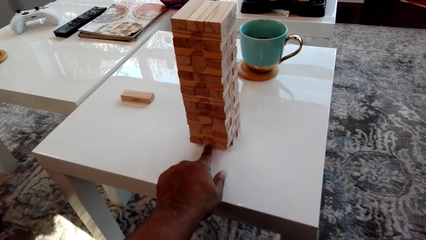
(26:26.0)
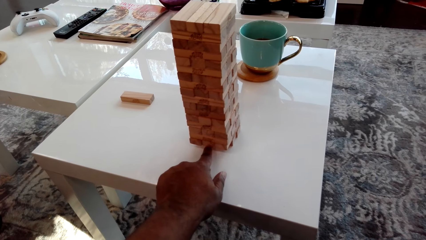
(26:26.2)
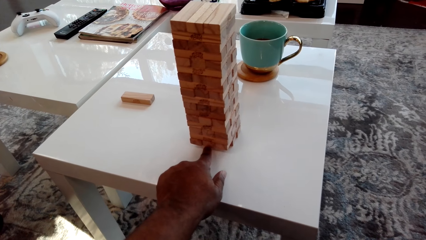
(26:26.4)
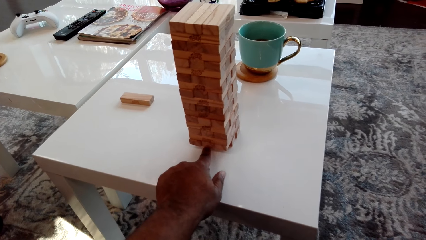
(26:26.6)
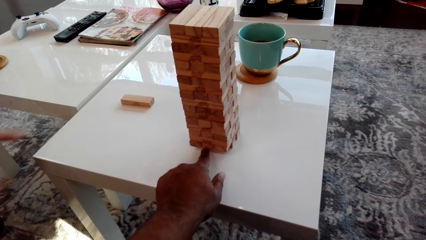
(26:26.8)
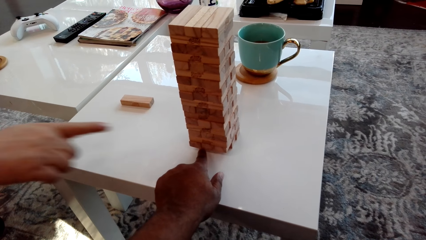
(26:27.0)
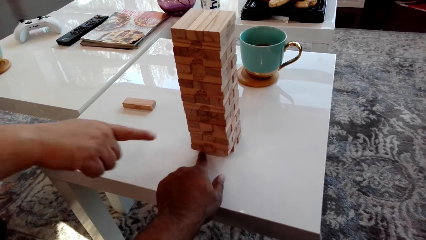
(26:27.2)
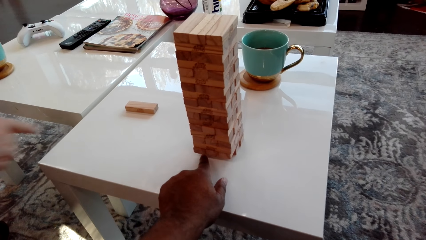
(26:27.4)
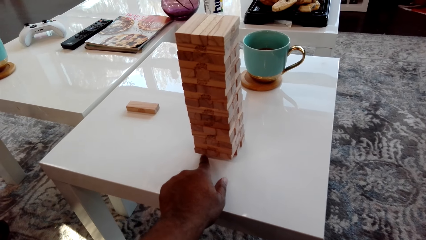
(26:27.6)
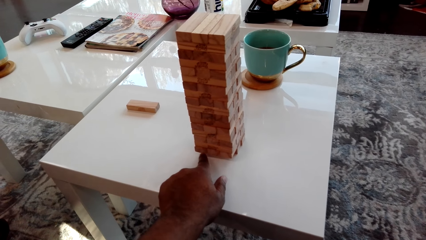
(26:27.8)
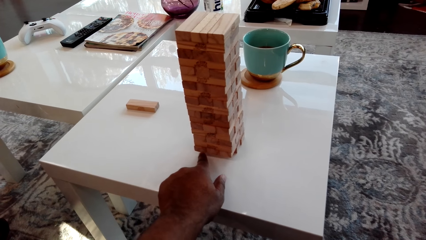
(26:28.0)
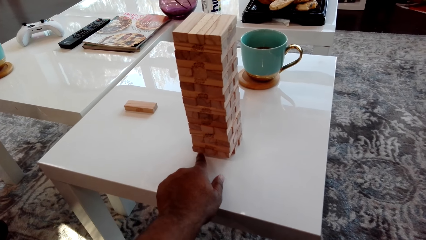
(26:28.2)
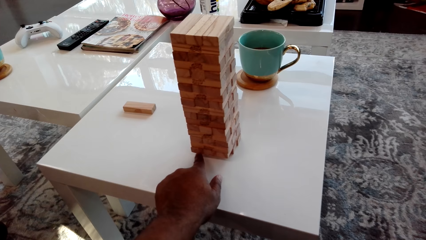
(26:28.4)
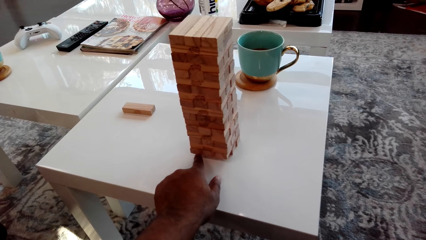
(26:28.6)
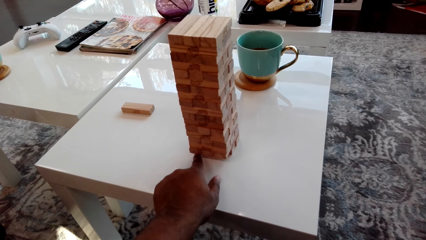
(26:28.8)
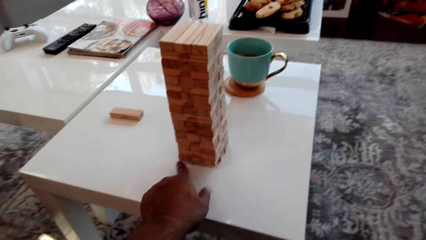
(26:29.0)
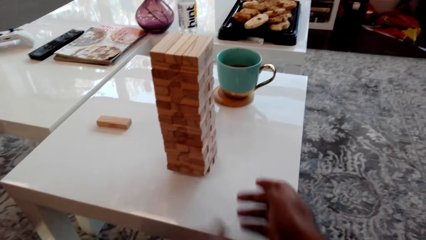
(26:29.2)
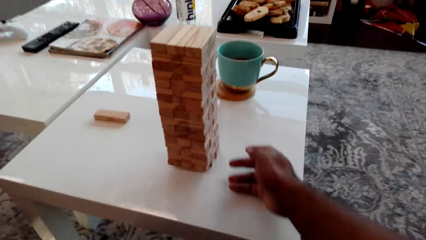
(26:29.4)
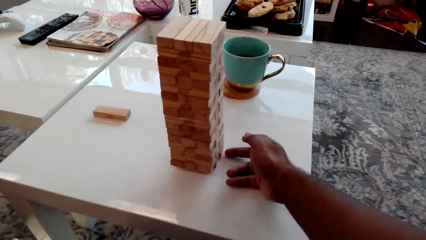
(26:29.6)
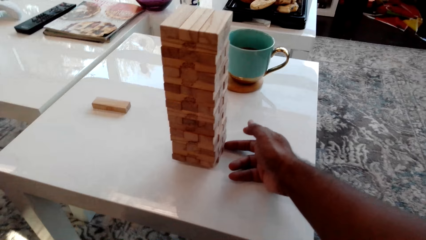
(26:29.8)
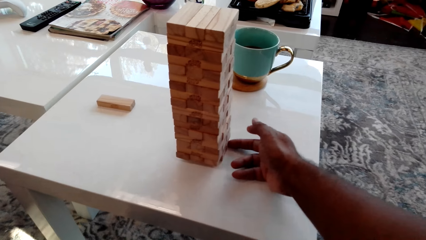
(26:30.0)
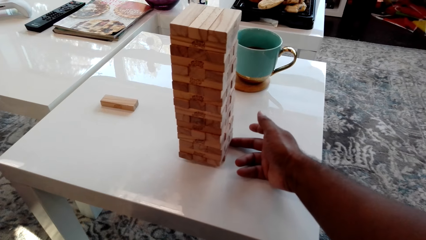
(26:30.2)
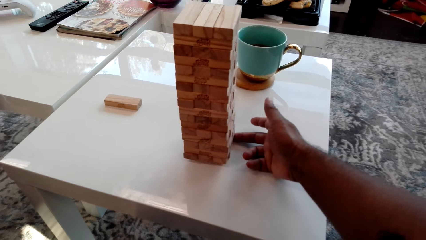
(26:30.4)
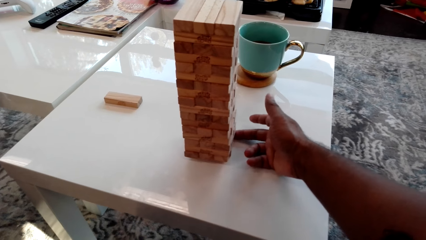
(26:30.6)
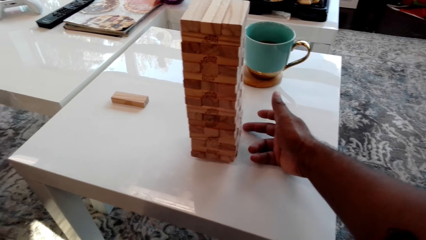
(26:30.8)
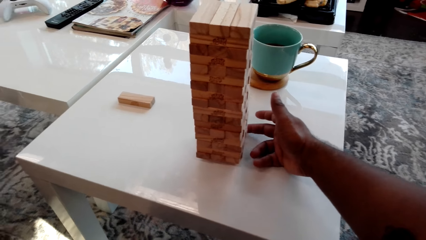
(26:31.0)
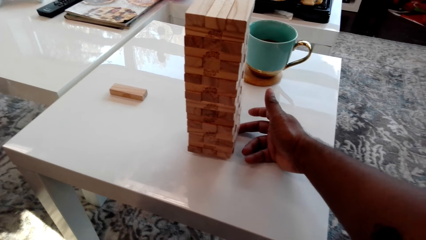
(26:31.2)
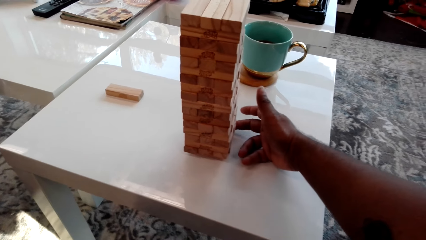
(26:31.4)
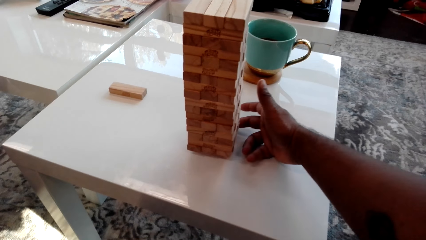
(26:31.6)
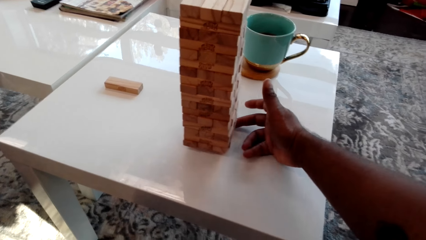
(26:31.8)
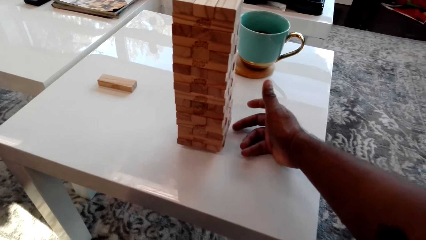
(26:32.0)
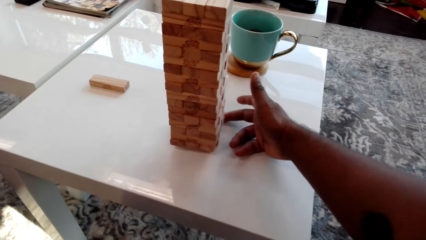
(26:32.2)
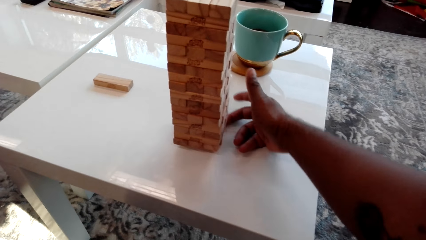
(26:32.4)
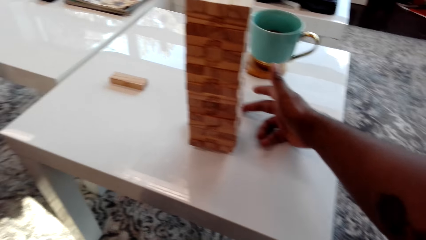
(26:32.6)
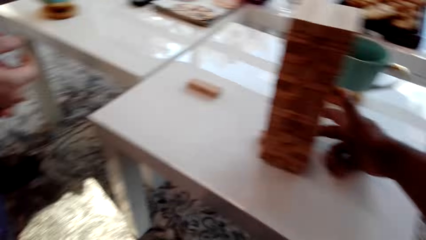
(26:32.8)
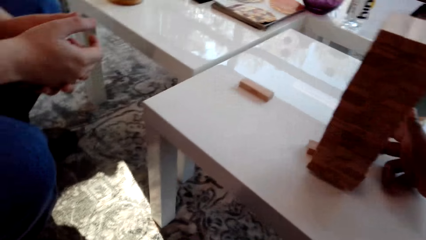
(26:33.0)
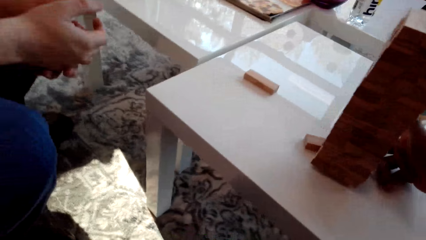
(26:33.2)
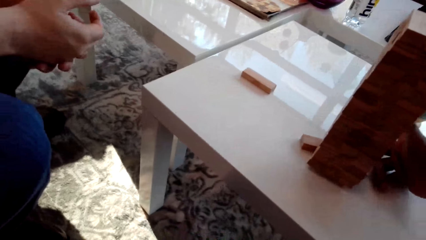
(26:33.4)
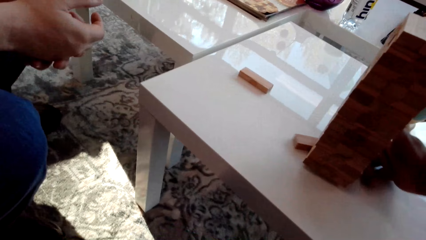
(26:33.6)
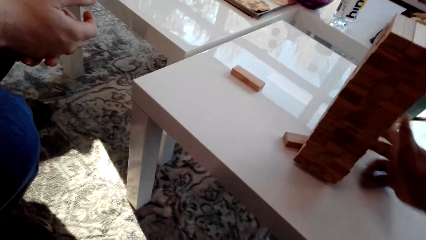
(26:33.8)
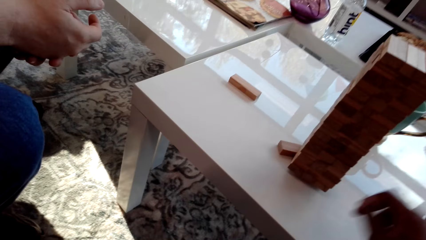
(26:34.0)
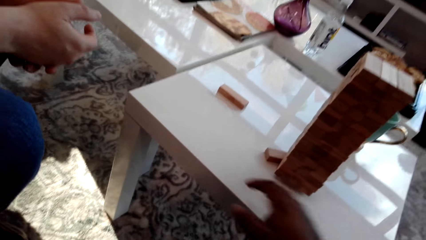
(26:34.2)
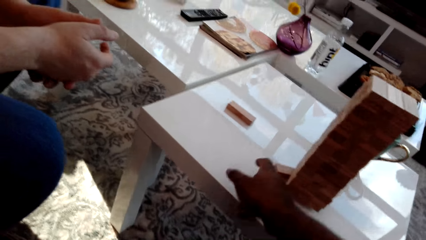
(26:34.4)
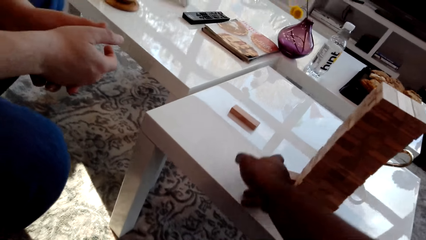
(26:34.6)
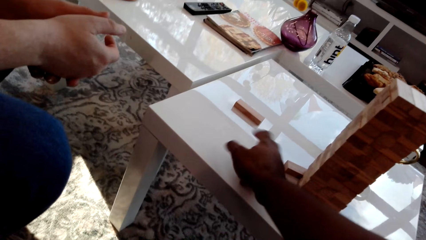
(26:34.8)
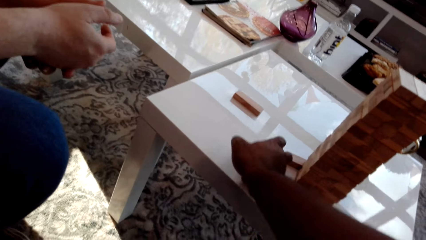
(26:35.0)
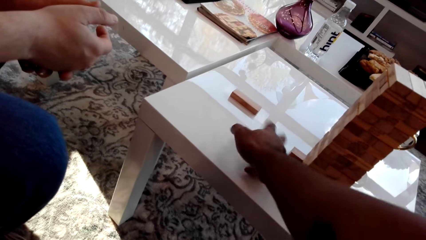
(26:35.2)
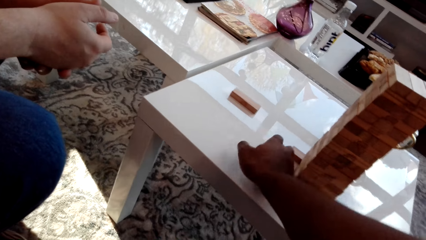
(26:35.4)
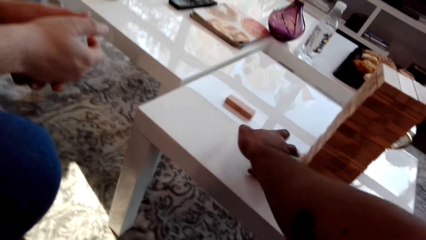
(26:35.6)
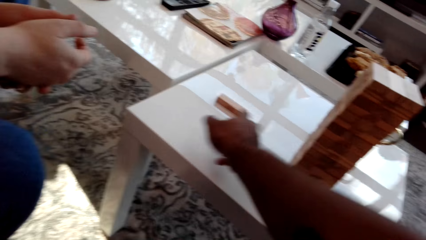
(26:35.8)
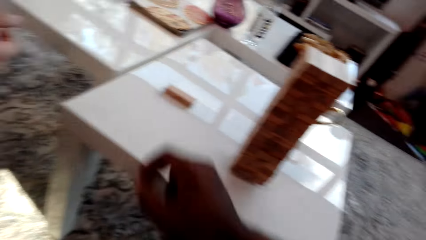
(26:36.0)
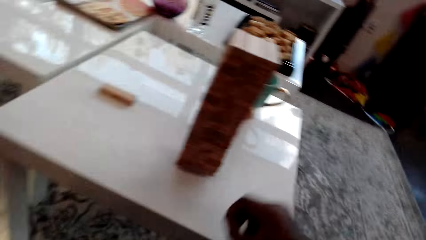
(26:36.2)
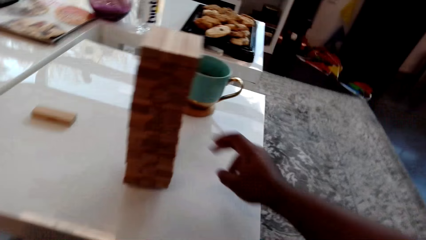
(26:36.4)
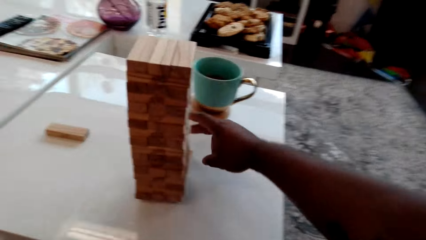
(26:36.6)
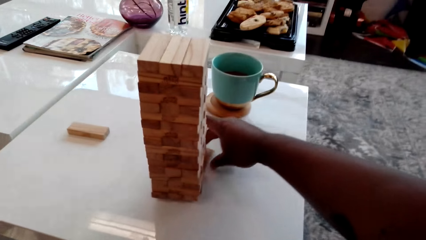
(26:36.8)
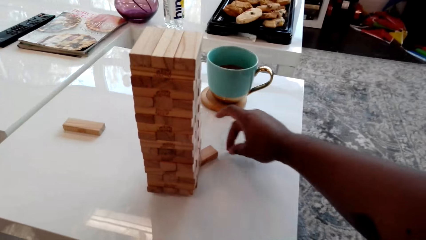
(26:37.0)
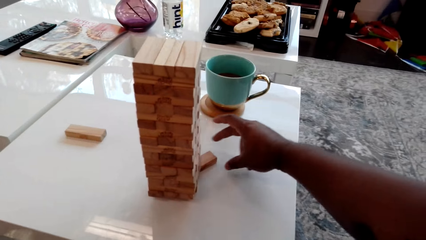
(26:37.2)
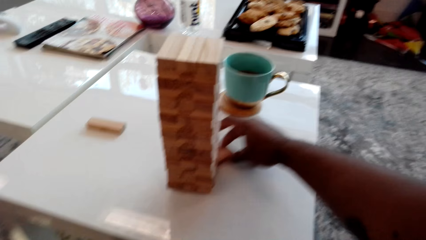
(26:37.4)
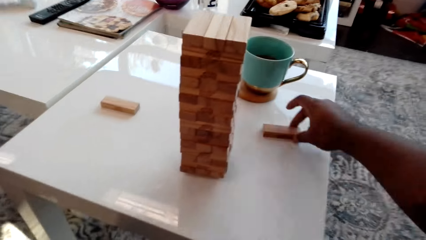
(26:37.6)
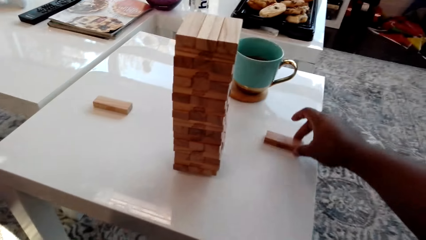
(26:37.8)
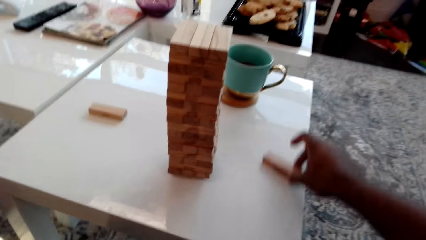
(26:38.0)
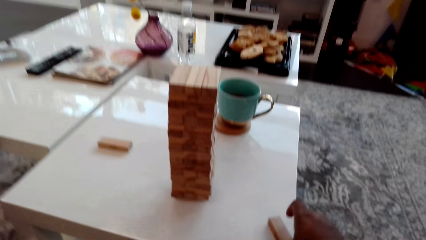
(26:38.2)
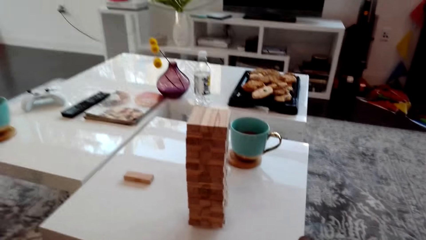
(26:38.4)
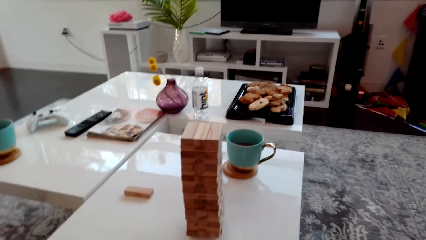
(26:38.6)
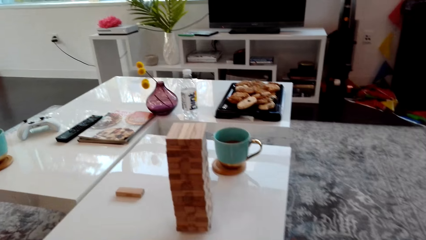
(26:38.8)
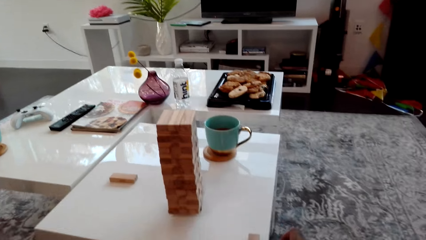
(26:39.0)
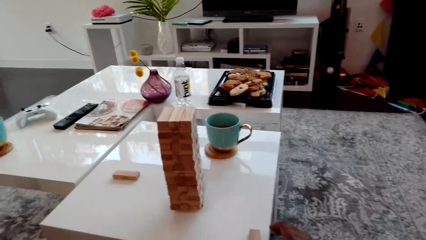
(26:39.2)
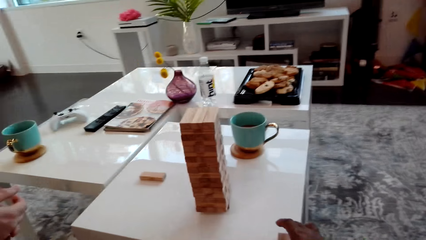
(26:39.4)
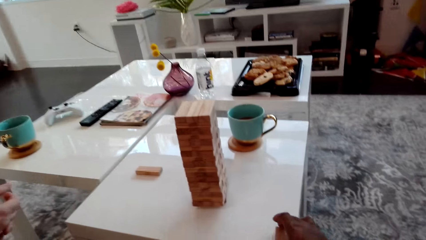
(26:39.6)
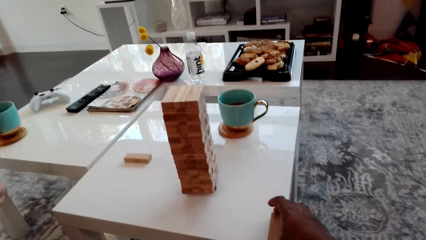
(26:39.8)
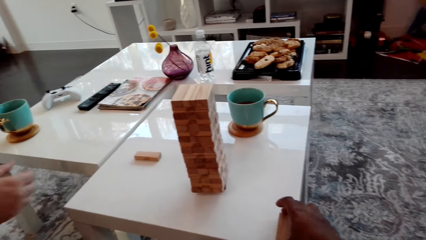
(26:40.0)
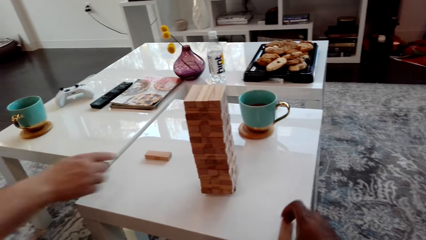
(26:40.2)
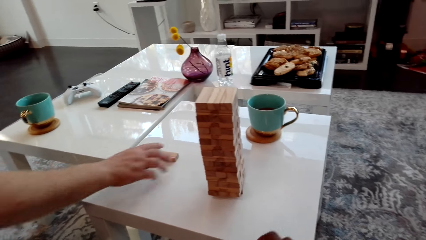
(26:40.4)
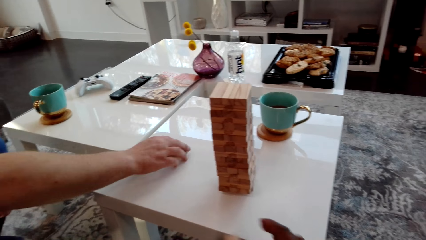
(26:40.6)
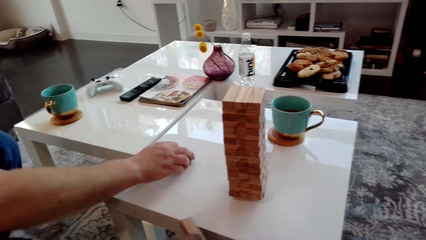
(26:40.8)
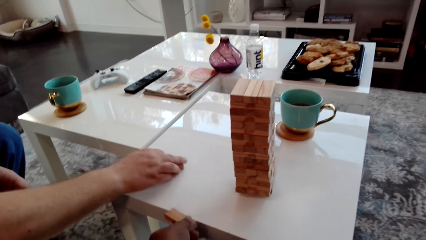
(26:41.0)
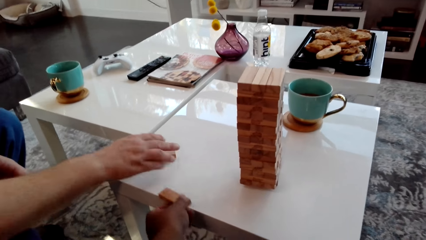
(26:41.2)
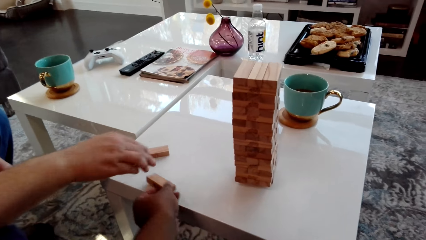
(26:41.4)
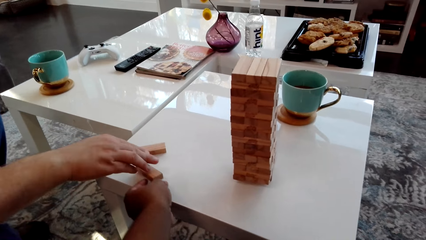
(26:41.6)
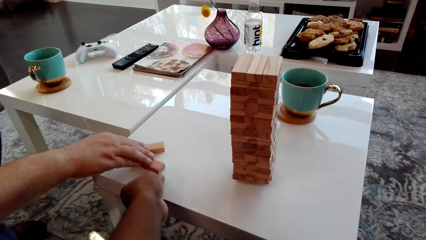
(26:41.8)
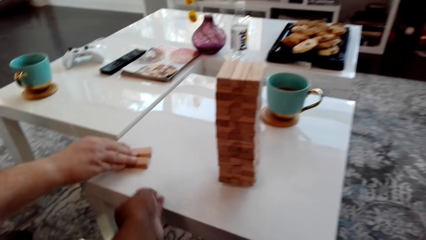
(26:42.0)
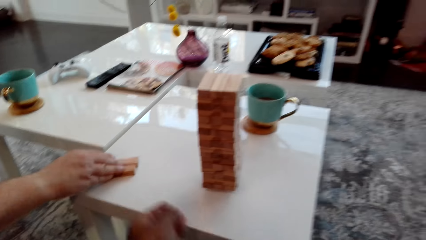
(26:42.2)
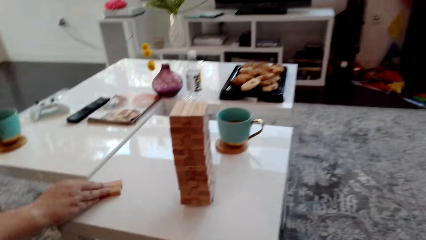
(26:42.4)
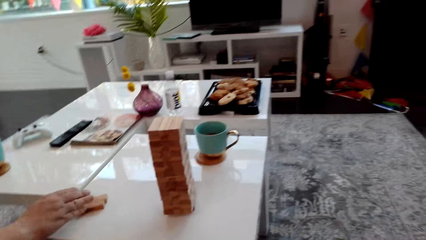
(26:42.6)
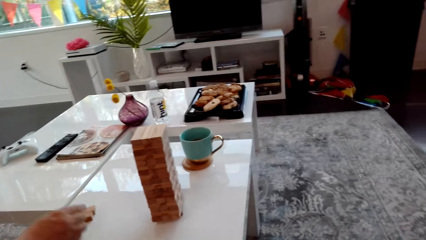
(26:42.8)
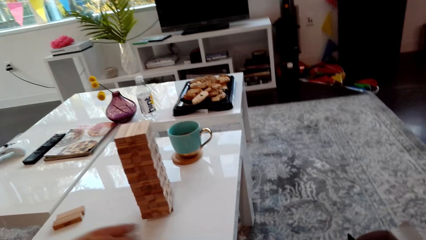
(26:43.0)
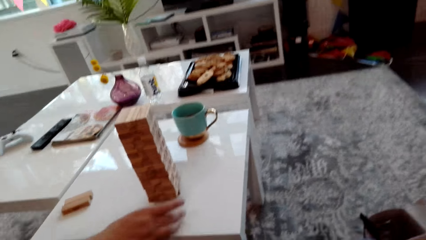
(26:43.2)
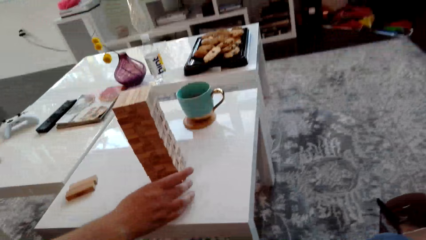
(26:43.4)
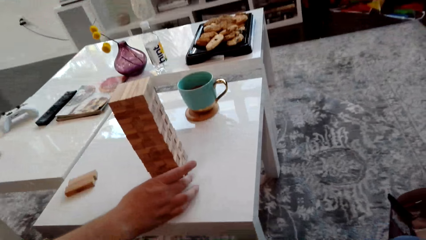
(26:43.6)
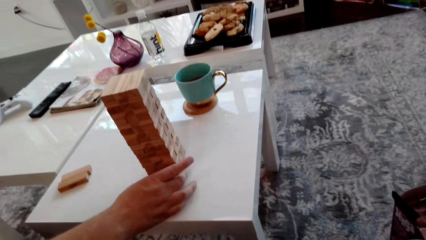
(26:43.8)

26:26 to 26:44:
The camera wearer points at blocks. A man points at the wooden block tower. The man speaks to the camera wearer. The camera wearer pushes a wooden block from the tower. They sigh. They pull the wooden block from the tower. They look at the blocks. The man pulls the wooden block on the table. The camera wearer puts the wooden block on the table. The man arranges the blocks.
